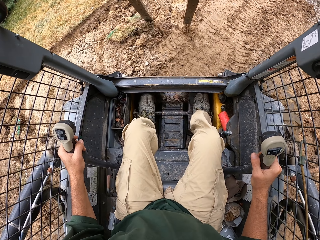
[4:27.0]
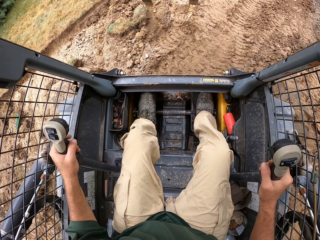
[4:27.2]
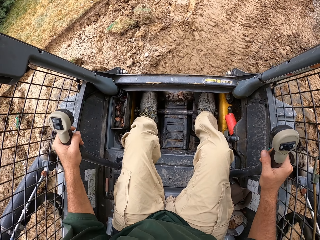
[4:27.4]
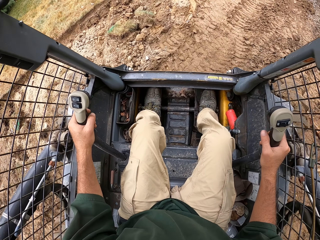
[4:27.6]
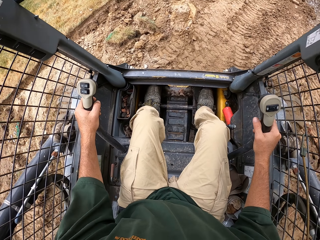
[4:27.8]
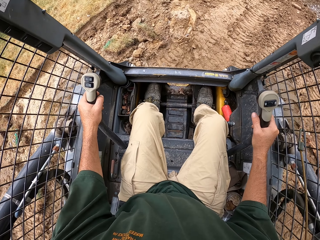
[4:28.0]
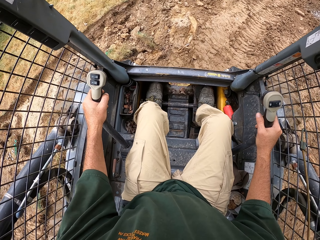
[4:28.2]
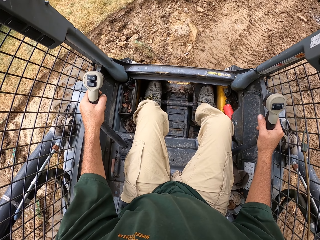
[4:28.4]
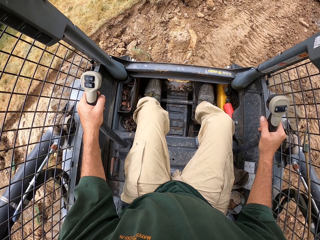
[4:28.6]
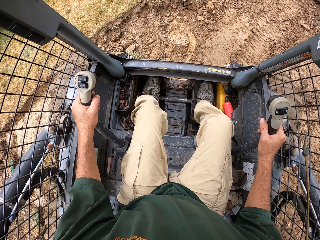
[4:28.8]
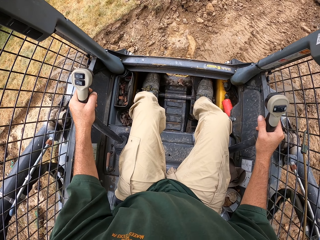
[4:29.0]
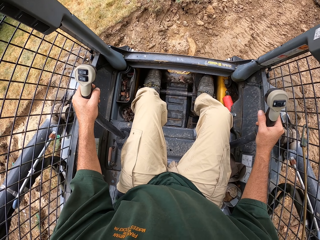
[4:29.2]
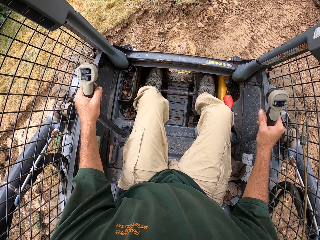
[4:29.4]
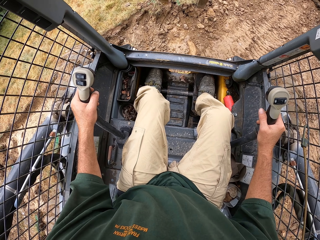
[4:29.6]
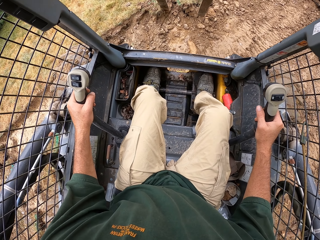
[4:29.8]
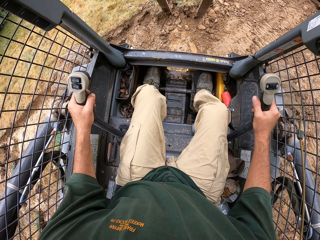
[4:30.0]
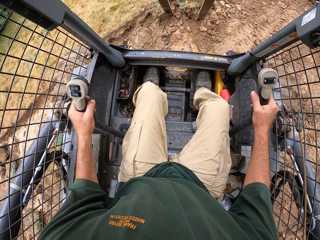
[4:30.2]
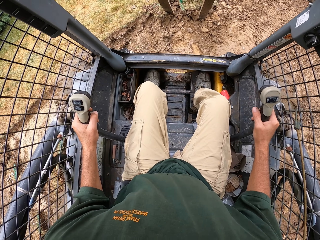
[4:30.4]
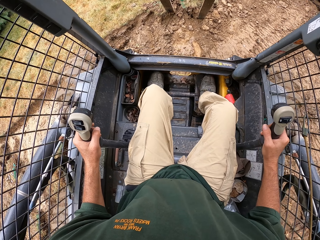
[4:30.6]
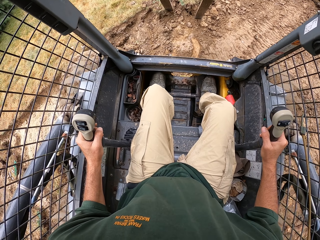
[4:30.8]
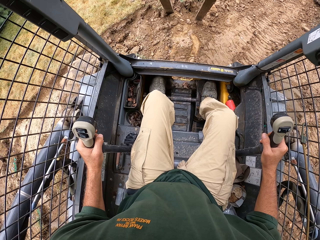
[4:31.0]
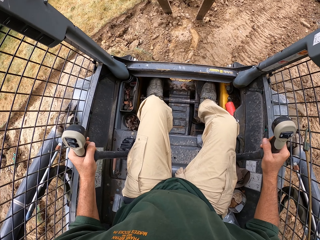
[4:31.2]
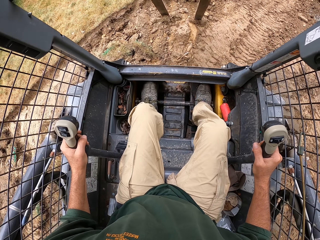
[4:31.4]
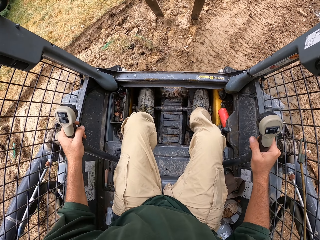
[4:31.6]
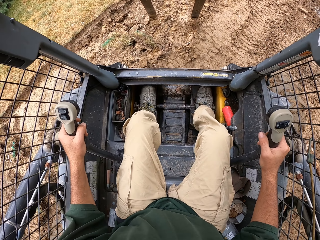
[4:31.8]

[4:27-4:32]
The camera wearer reverses a forklift. They drive the forklift. They scoop soil.

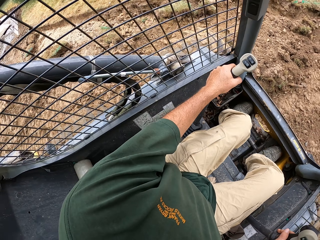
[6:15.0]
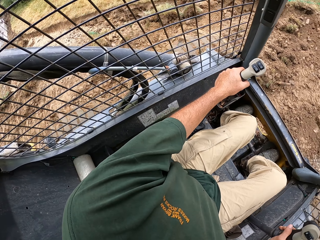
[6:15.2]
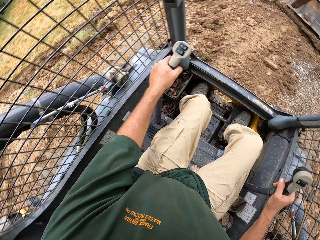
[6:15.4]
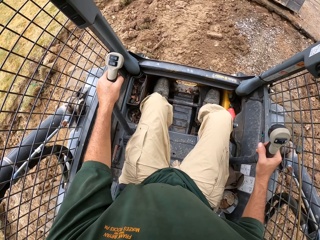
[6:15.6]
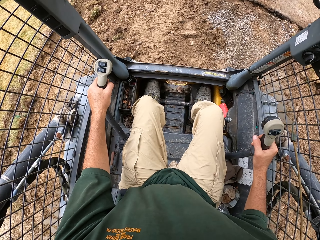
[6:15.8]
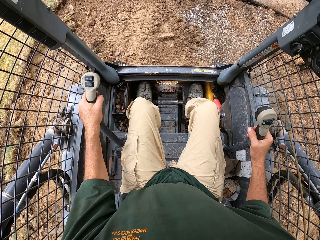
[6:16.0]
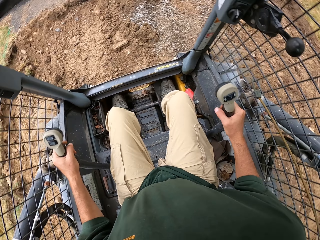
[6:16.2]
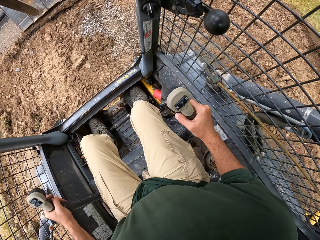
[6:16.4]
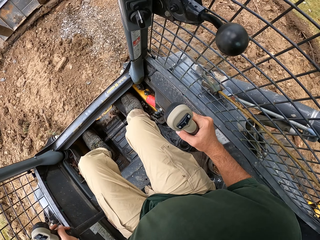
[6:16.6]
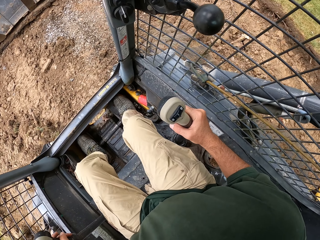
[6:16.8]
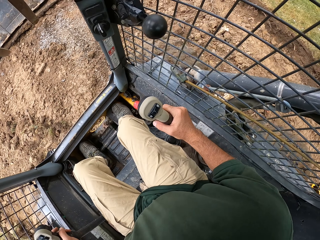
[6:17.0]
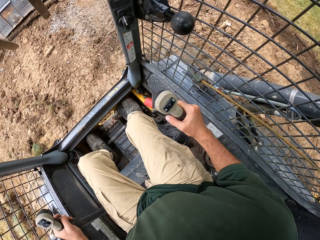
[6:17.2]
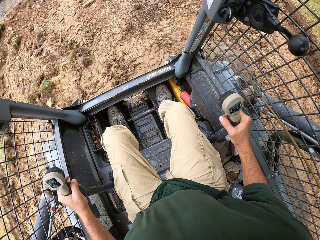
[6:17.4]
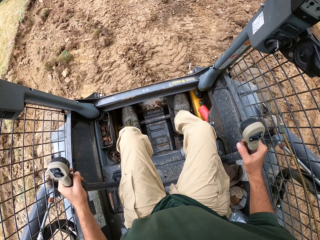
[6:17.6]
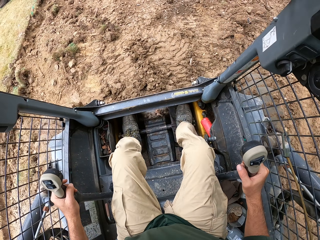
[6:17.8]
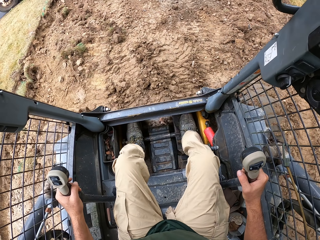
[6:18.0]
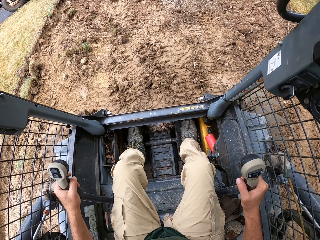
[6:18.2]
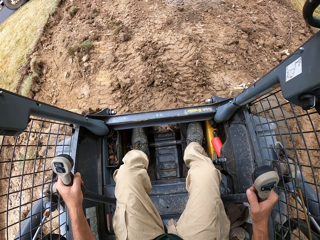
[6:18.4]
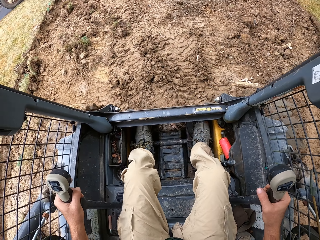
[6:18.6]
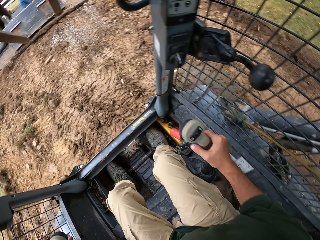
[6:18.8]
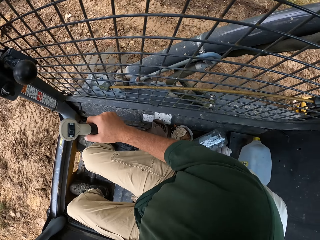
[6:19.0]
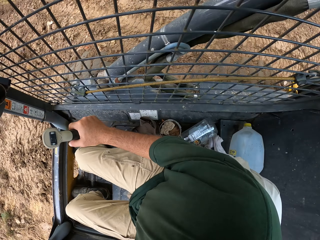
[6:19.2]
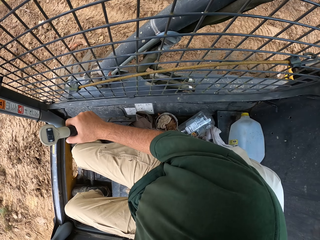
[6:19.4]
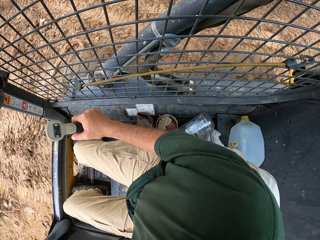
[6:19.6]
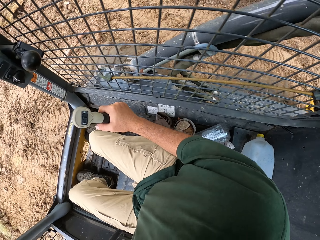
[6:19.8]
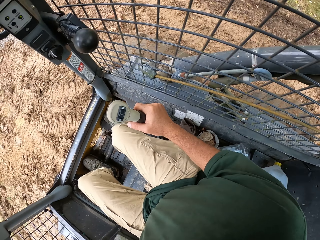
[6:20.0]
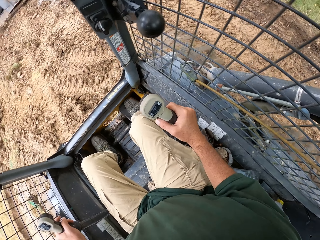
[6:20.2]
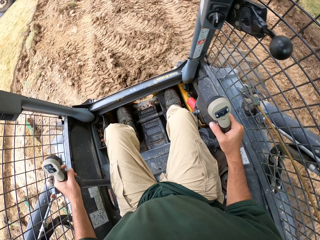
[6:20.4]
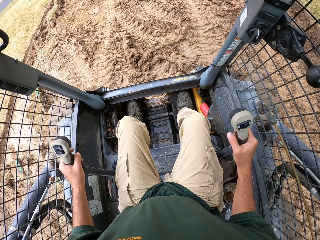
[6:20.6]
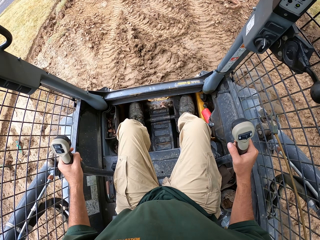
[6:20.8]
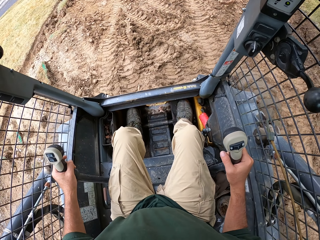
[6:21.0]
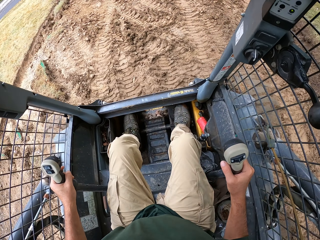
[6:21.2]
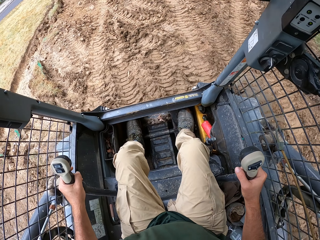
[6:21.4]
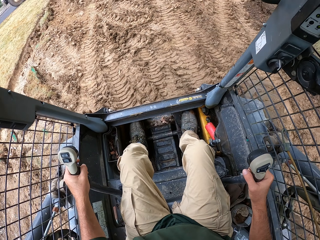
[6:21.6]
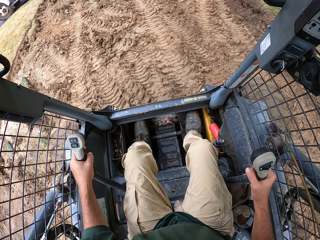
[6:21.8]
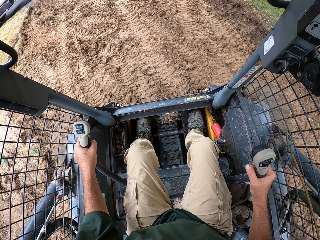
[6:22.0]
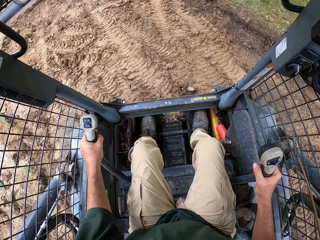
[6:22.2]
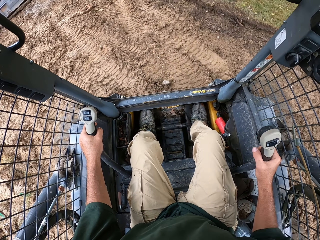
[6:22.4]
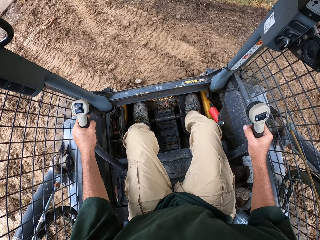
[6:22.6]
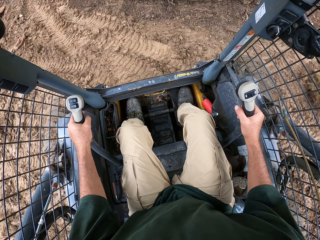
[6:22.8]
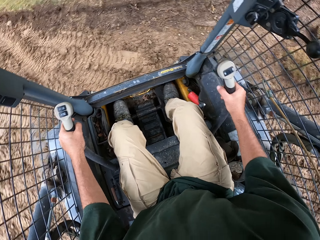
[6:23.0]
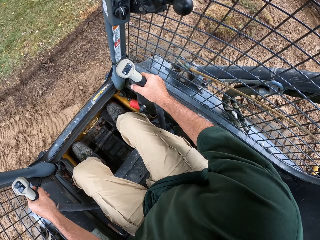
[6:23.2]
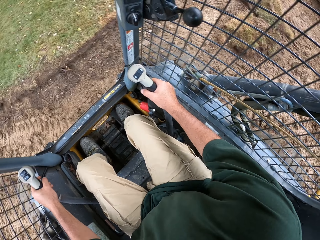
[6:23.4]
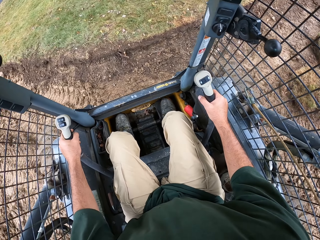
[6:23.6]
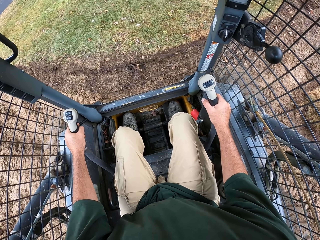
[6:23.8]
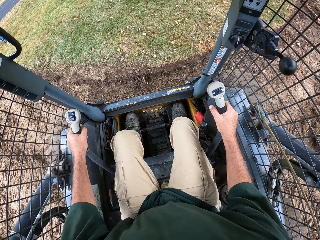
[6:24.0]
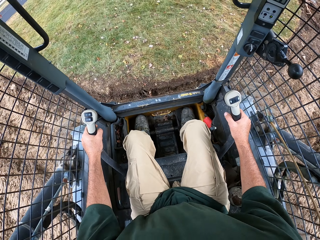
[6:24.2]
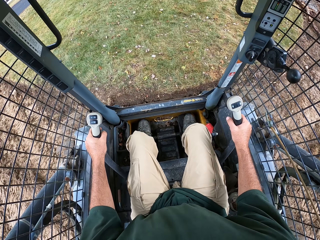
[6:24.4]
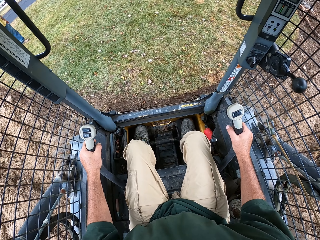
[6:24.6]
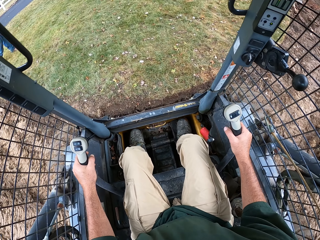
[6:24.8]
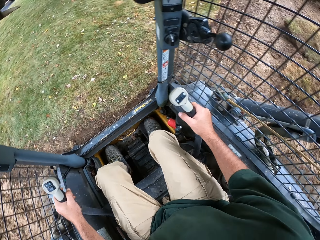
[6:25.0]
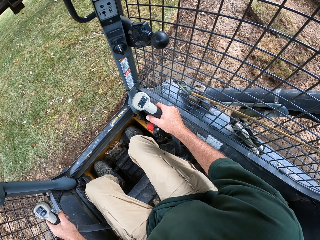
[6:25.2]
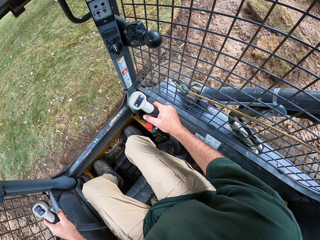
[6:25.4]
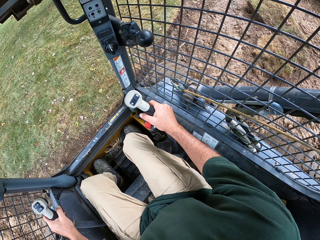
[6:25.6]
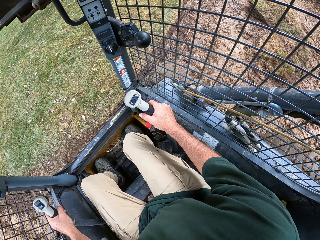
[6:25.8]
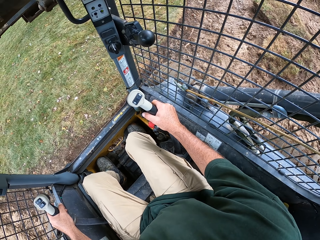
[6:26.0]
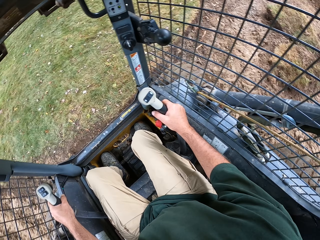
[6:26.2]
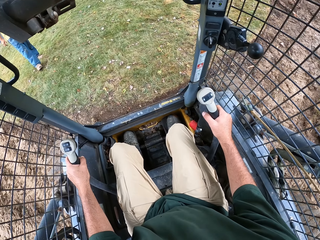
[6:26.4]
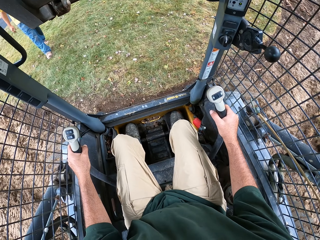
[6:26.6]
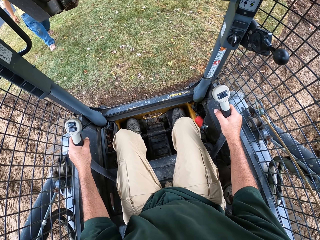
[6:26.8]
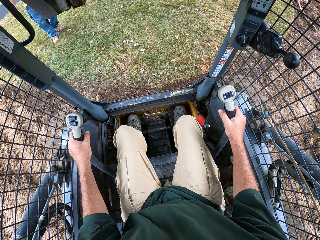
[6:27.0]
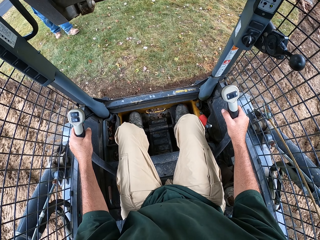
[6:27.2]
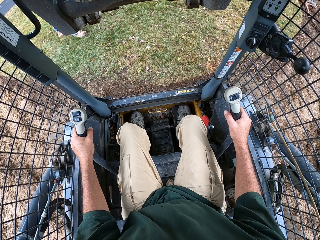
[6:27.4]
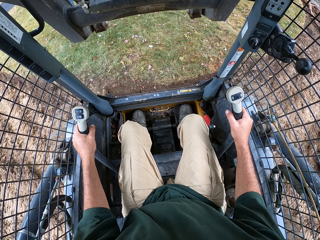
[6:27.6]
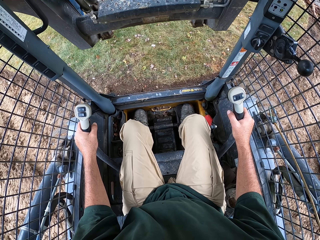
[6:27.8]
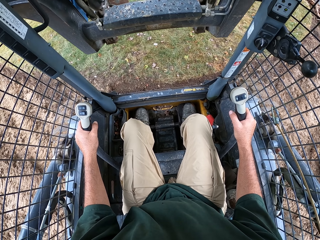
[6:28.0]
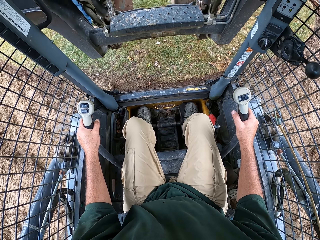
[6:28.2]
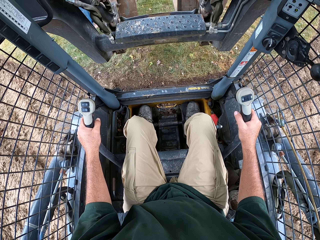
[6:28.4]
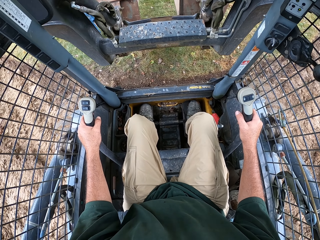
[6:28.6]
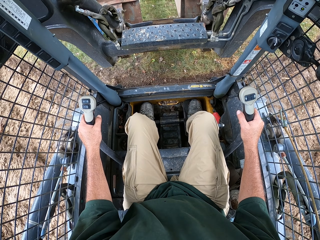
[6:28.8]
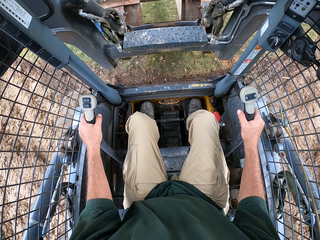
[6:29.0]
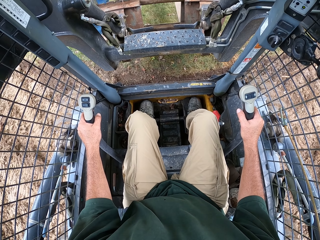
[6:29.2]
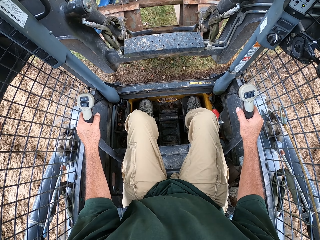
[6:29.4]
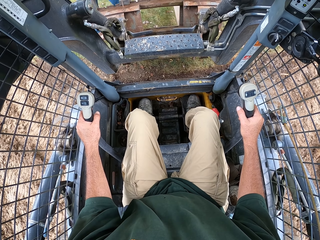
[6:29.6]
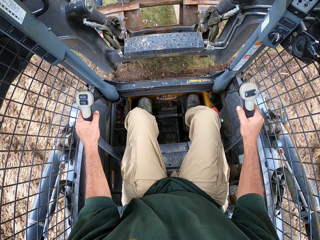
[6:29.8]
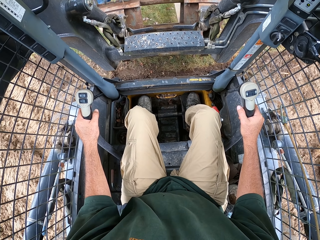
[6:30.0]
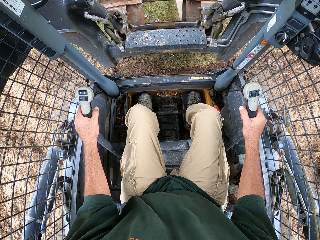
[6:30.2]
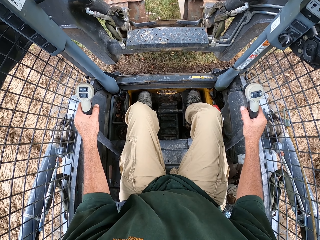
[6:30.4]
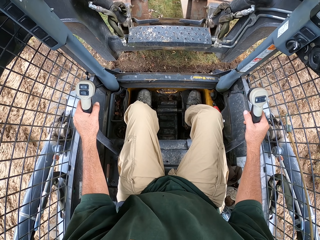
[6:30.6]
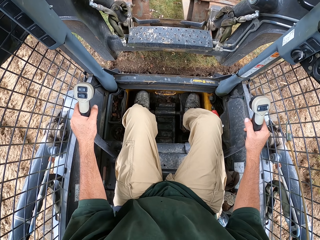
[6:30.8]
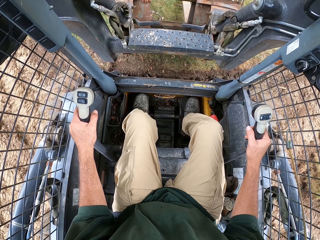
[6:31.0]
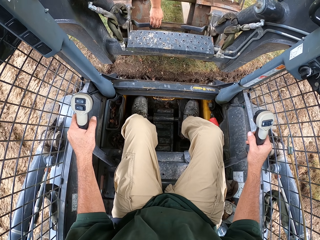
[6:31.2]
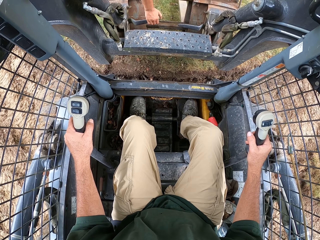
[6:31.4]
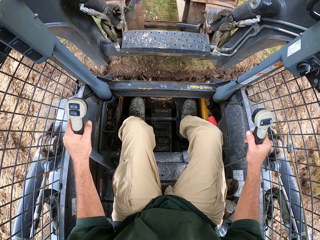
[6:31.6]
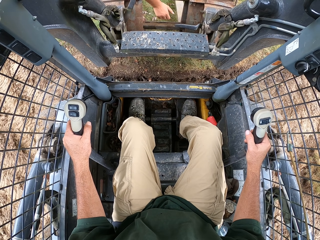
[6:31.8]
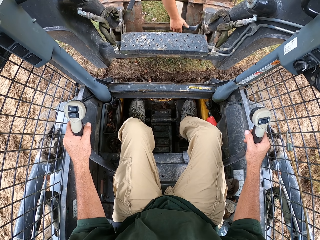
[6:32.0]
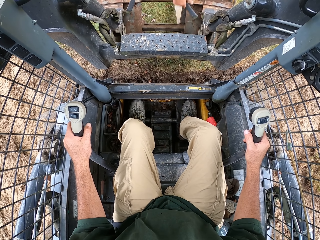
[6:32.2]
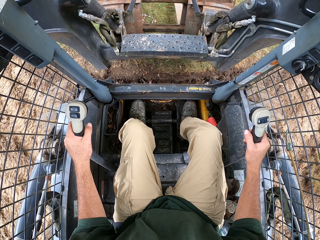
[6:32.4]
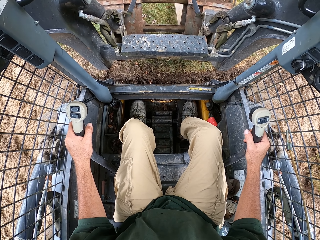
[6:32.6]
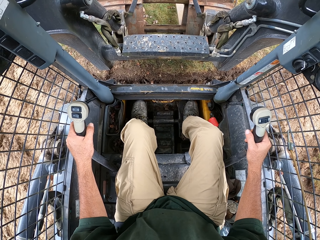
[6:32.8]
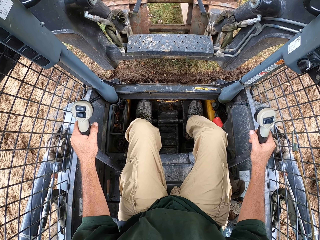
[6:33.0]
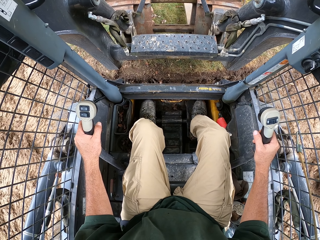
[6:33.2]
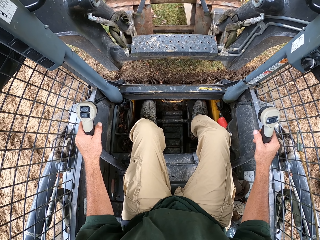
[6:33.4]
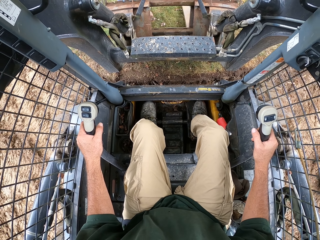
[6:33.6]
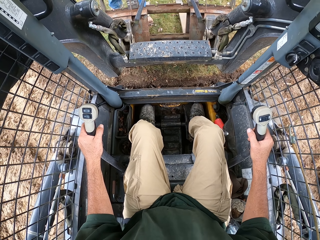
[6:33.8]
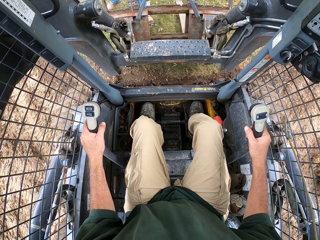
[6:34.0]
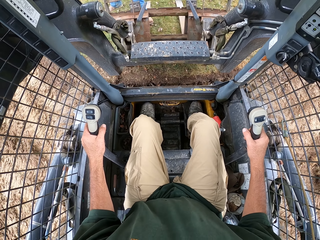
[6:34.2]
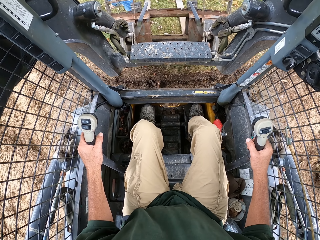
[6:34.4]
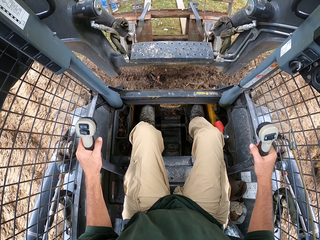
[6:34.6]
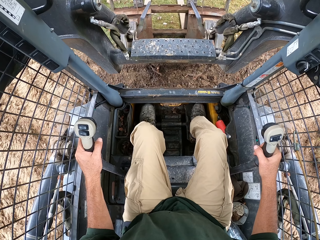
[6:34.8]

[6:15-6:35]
The camera wearer pours the sand. A man removes a ripper from the tractor.
